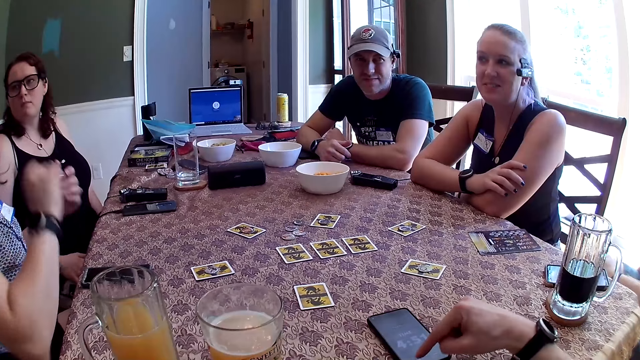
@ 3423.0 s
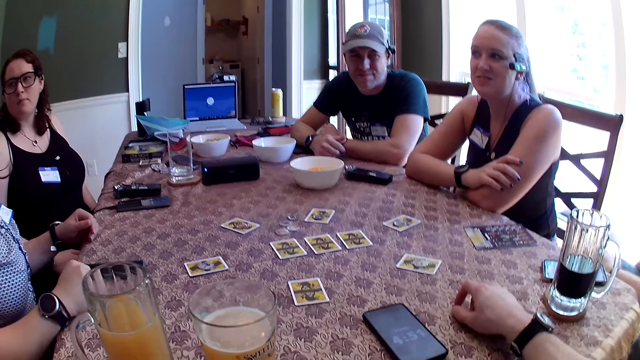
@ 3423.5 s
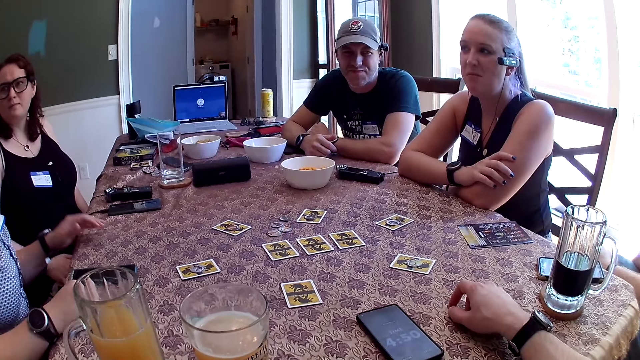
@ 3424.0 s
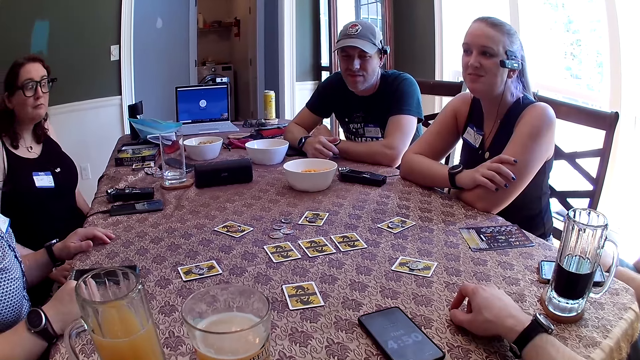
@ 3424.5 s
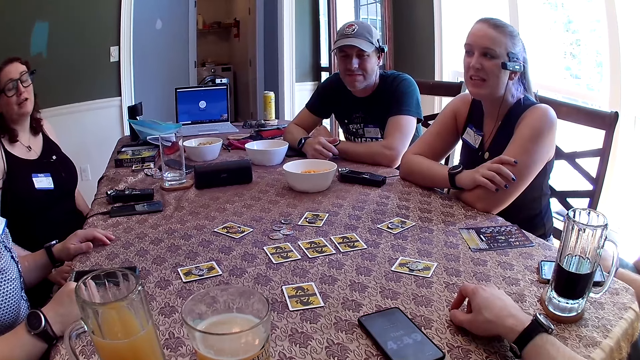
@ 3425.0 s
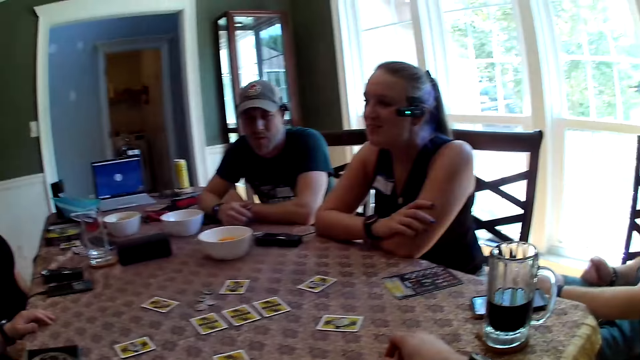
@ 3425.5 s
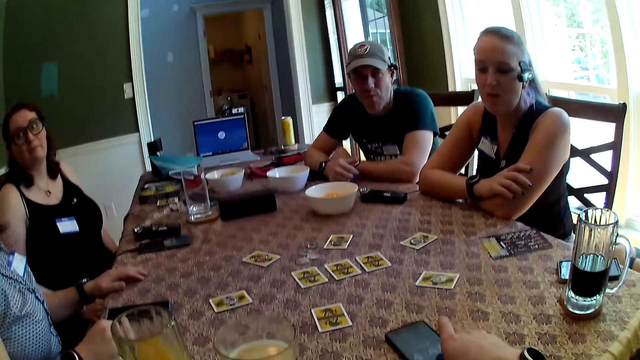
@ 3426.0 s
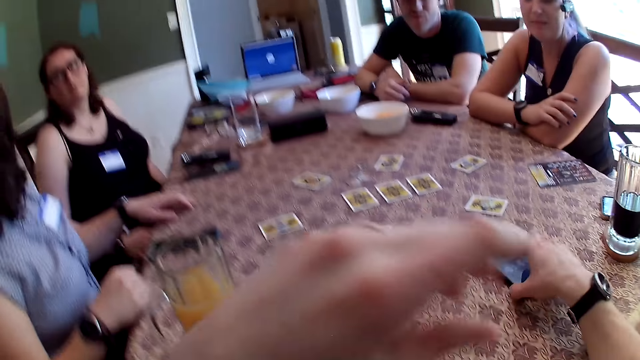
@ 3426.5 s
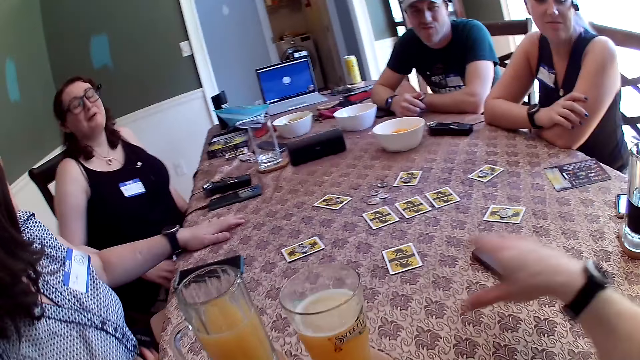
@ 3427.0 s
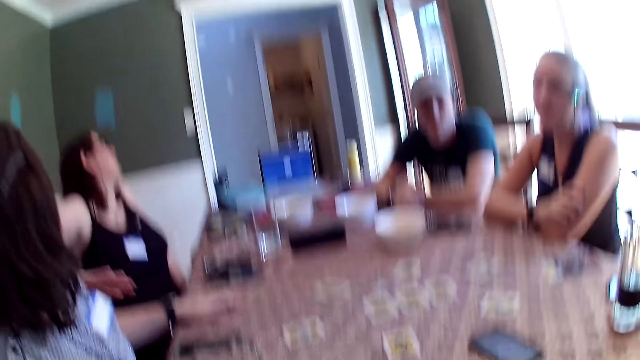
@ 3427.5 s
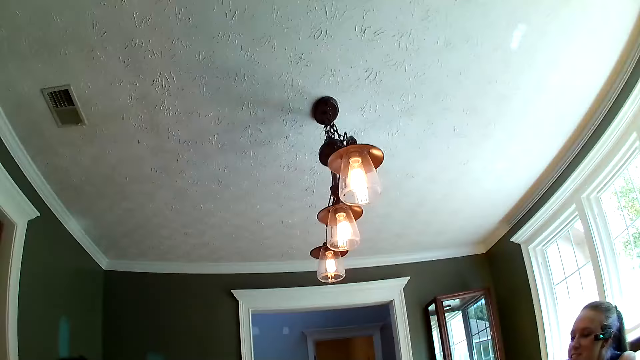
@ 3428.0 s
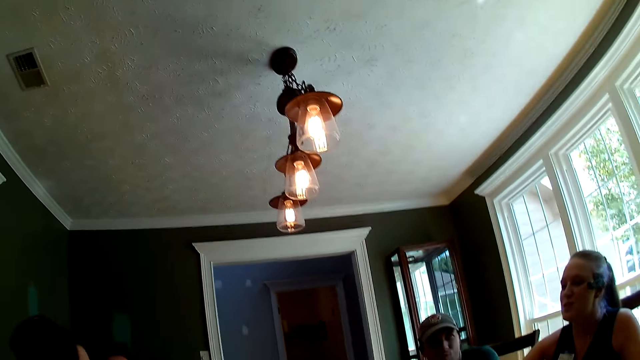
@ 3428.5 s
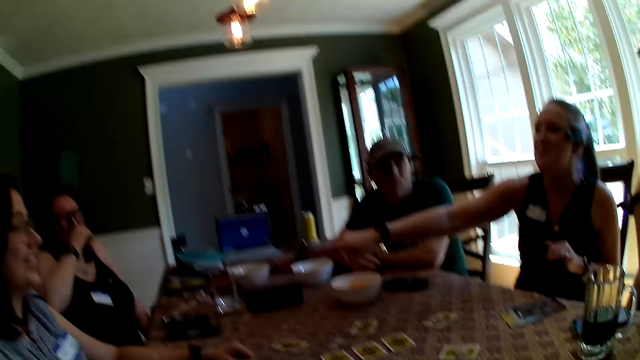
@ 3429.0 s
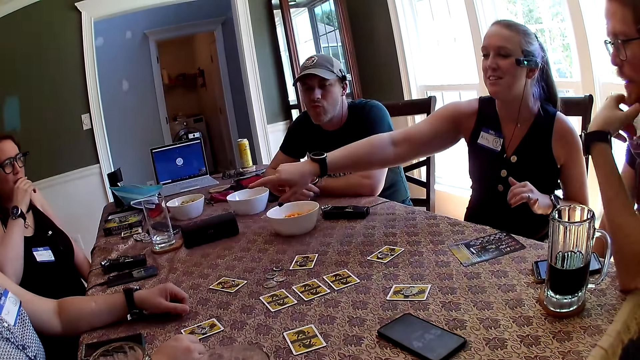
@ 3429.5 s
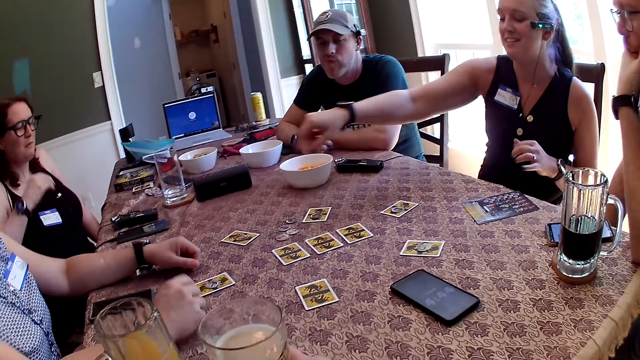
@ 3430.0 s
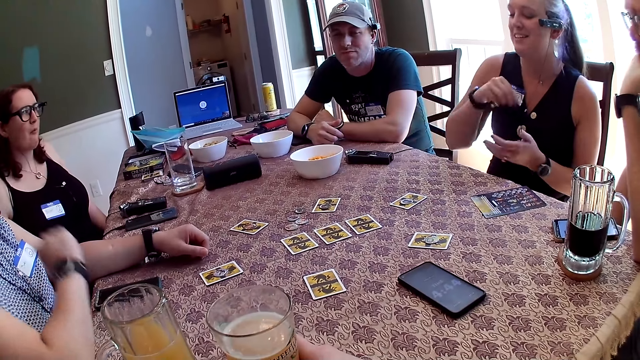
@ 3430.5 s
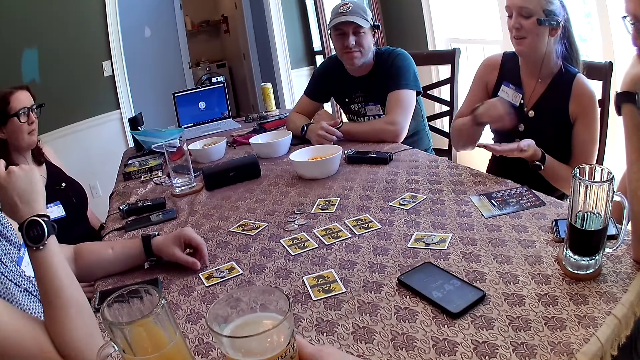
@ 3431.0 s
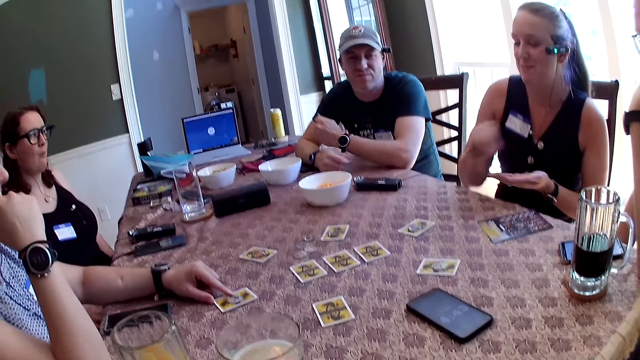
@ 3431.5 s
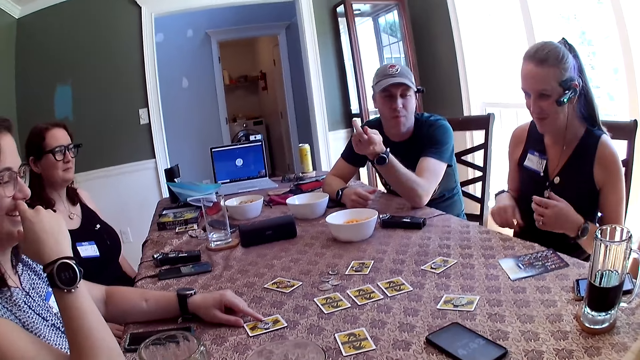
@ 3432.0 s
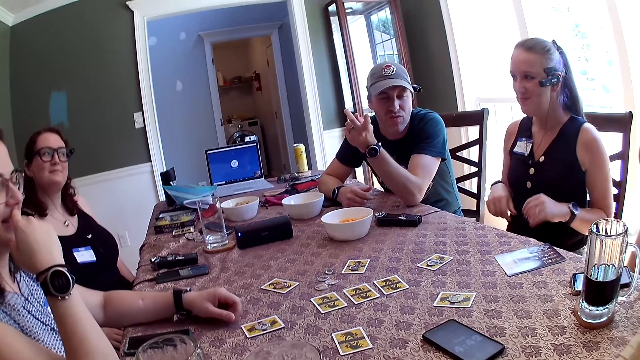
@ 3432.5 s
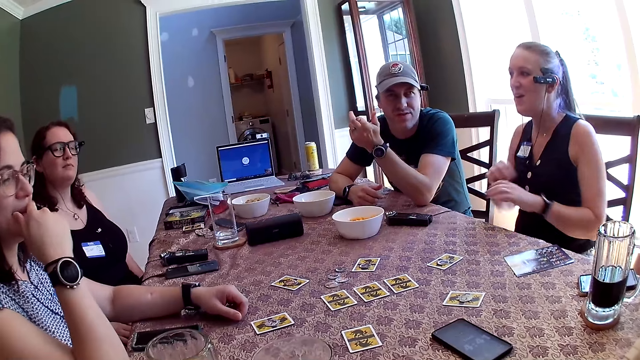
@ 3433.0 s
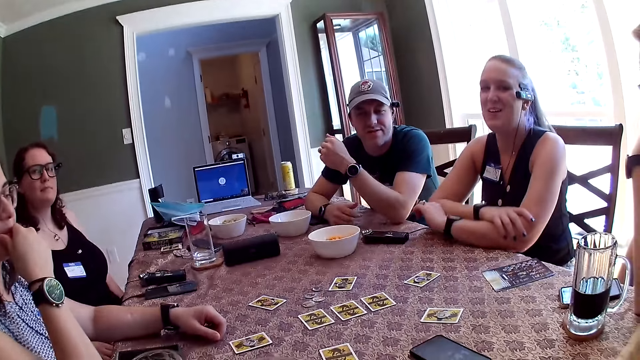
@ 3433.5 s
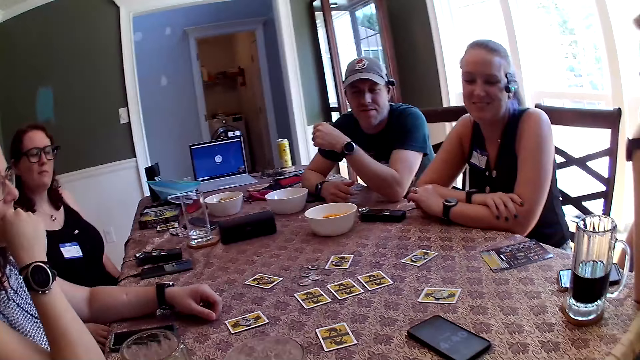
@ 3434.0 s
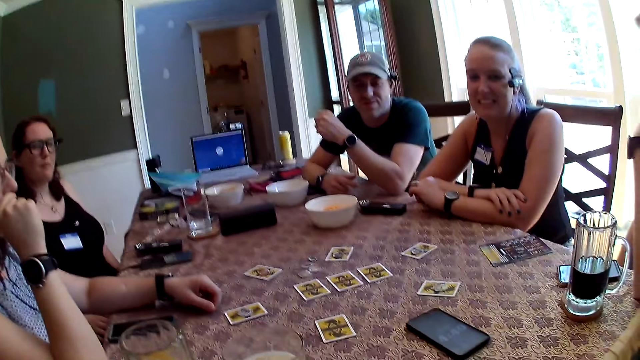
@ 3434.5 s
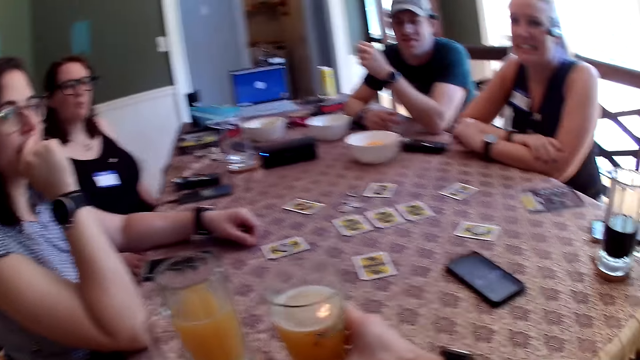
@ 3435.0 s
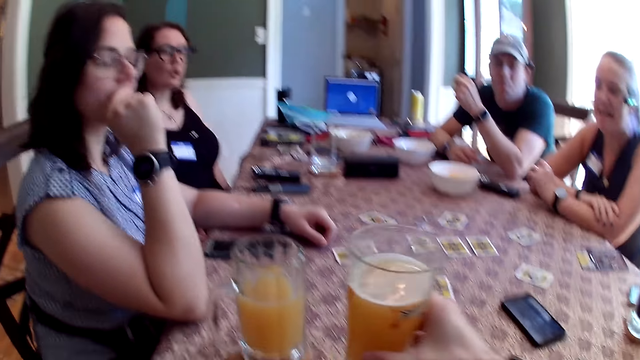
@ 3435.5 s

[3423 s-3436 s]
The camera wearer operates the phone. A woman puts hands on the table. The camera wearer moves the phone on the table with his right hand. He picks up a glass cup of juice with his right hand. Another woman taps a hand. The camera wearer holds the glass. The second woman puts a hand on the mouth. A third woman points at the second woman. A man holds a face. The first woman touches a face. Another man points towards the camera wearer. The third woman puts hands on the table.

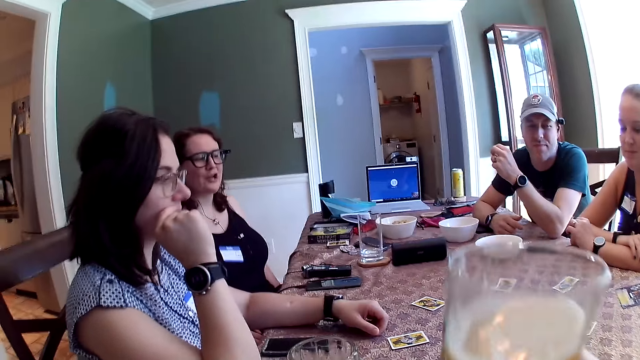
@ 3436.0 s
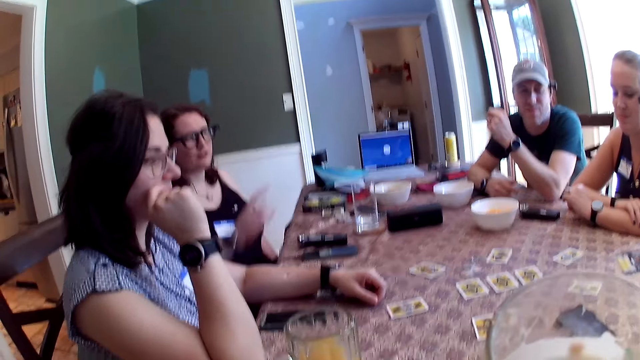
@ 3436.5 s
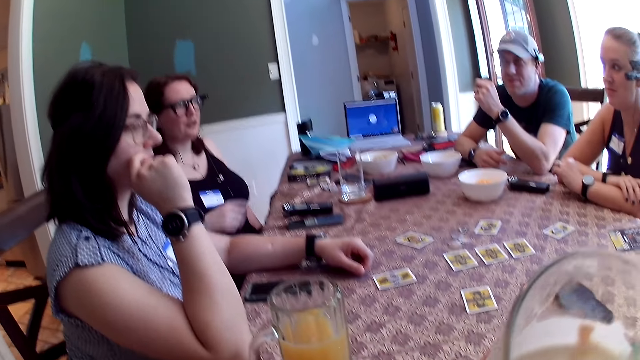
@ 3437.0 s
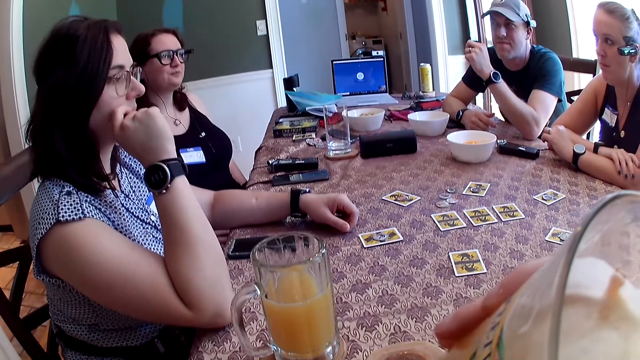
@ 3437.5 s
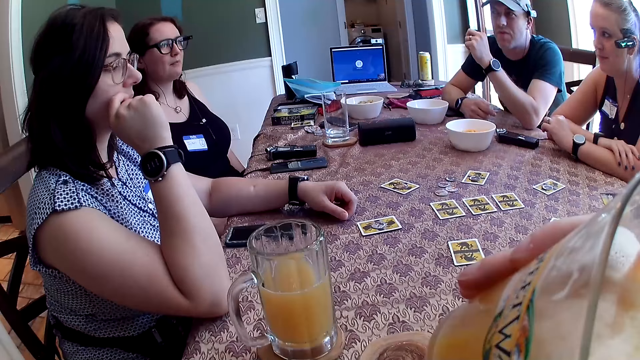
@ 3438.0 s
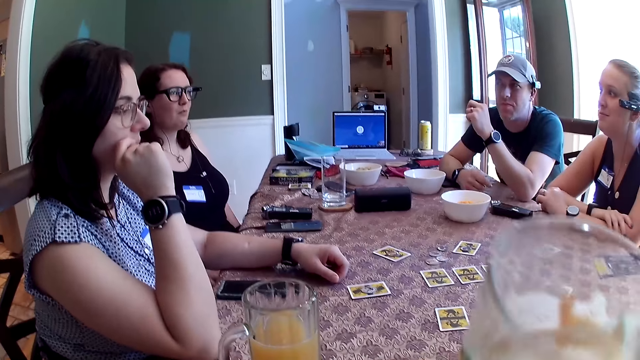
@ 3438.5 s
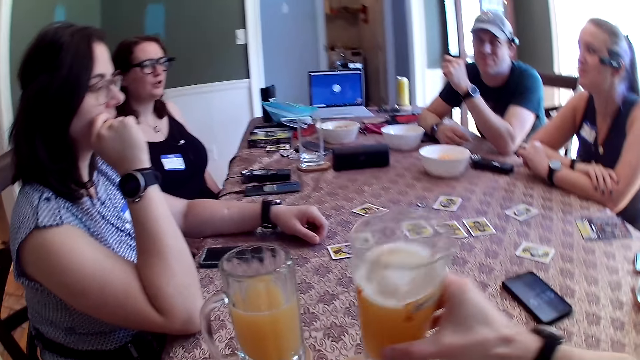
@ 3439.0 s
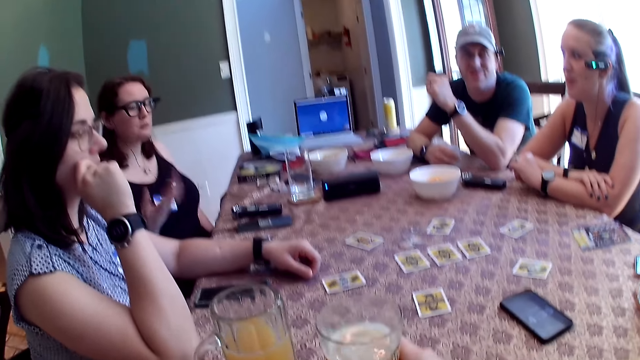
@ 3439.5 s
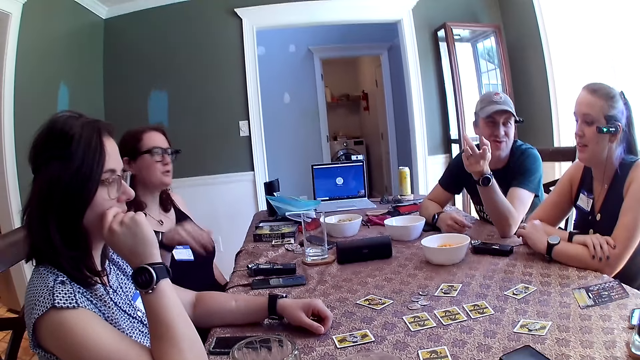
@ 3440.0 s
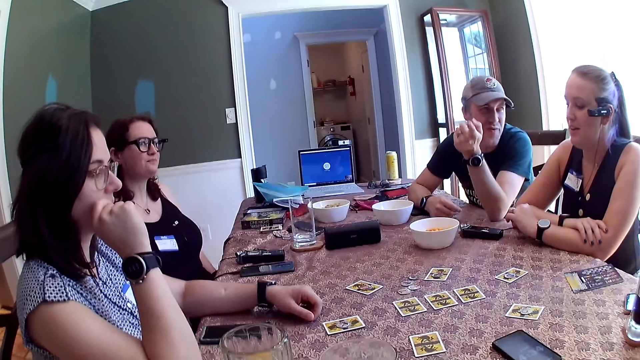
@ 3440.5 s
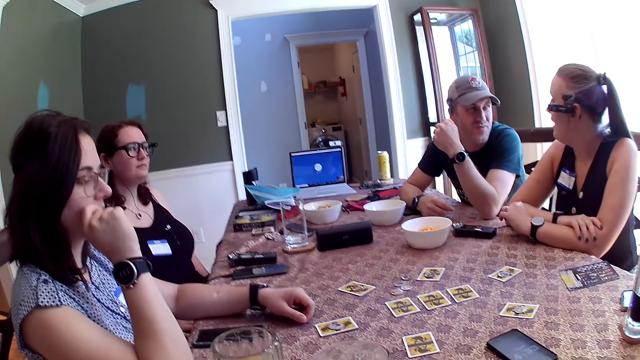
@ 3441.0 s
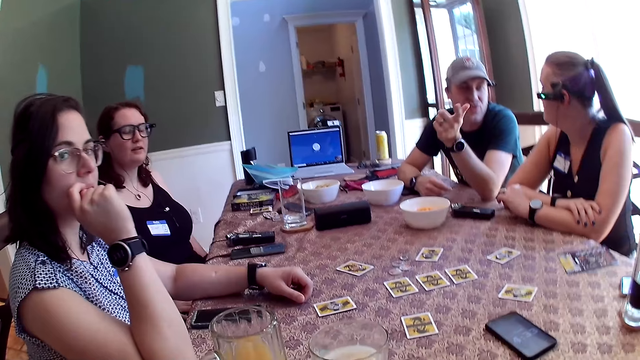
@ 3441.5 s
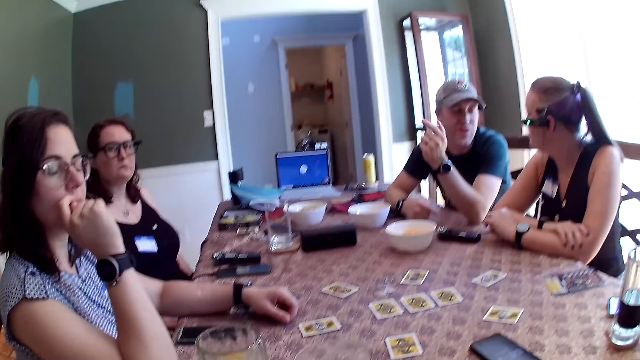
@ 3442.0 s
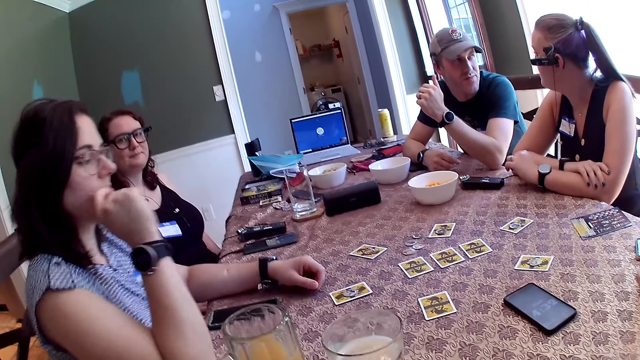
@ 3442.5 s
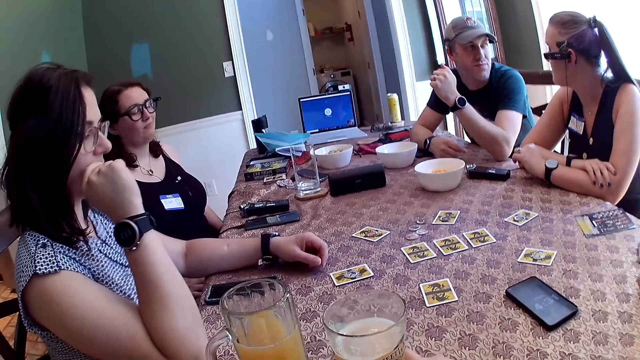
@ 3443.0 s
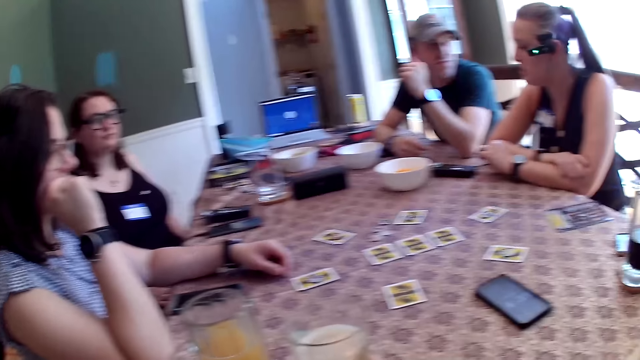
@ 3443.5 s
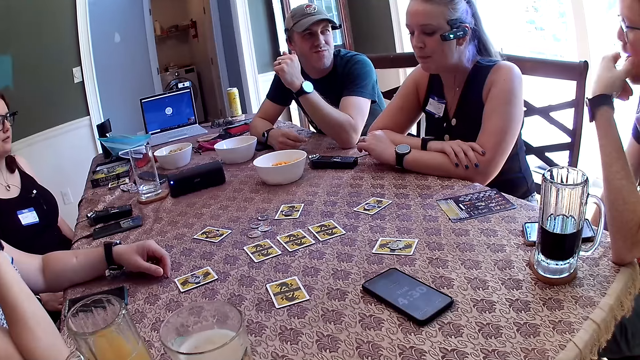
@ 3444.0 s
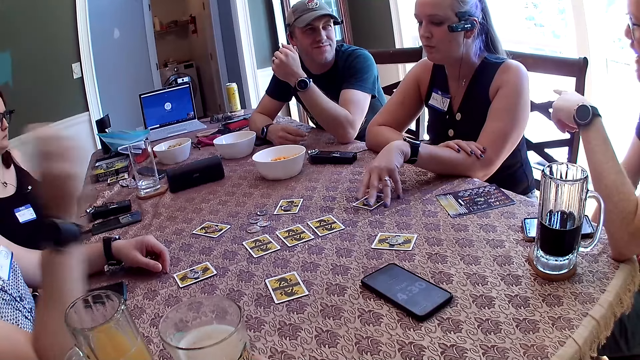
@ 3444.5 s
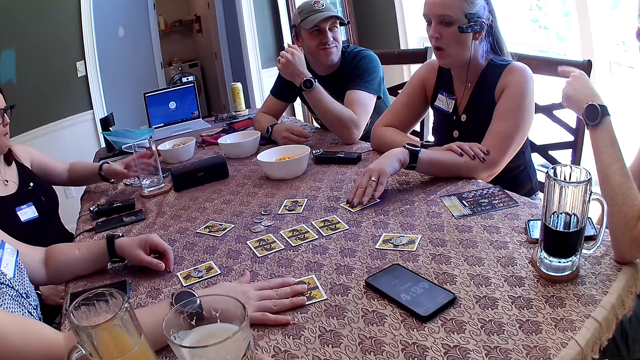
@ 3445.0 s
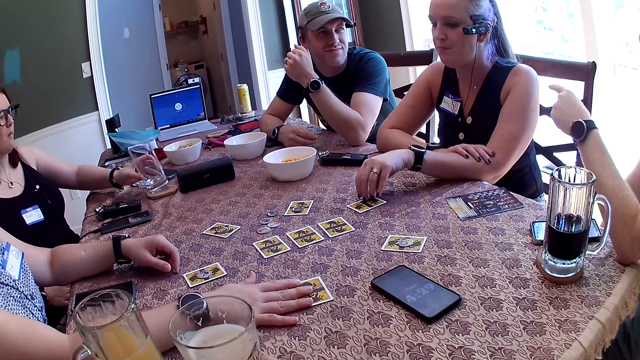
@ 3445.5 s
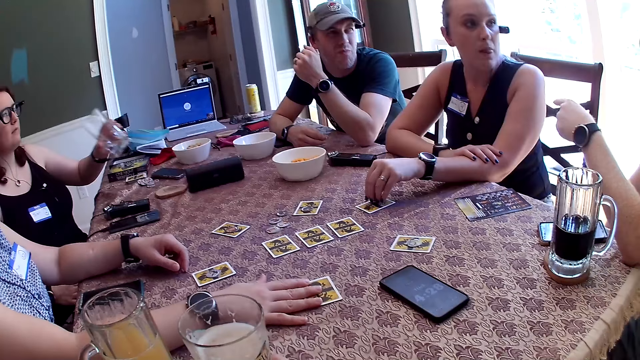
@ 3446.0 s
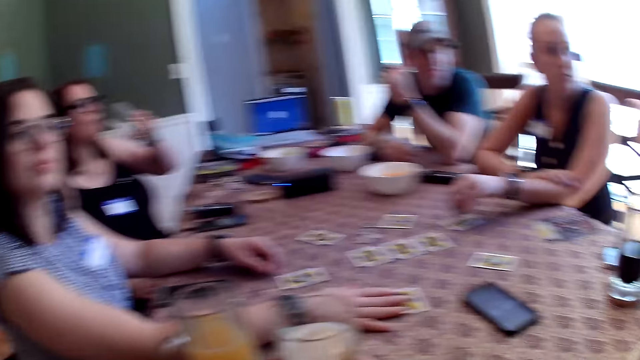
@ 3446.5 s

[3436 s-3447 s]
The camera wearer picks up a glass. A woman points at another woman. The camera wearer drinks from the glass cup on his right hand. He puts the glass down. A man converses with the second woman at the table. The second woman points fingers. Another man points a finger. The second woman touches a card on the table with her left hand. A third woman touches a card on the table with her right hand. The first woman picks up a glass cup from the table with her left hand. The other man points towards the second woman. The second woman taps the card.
